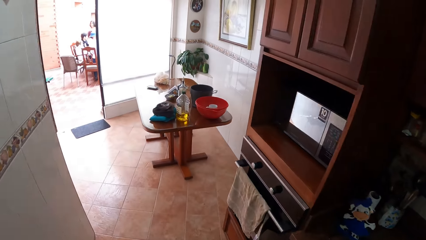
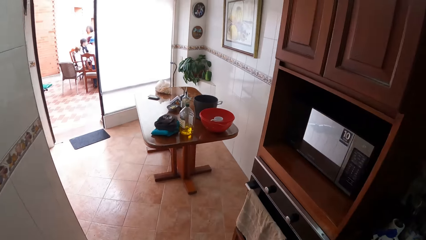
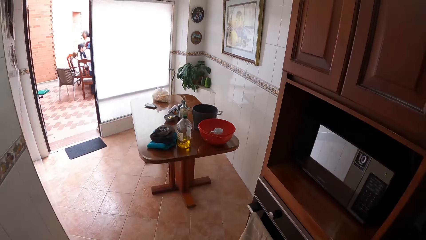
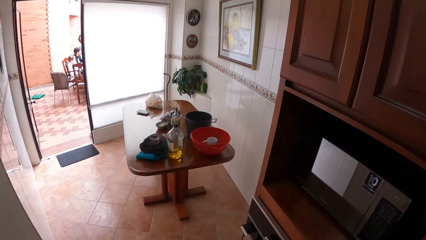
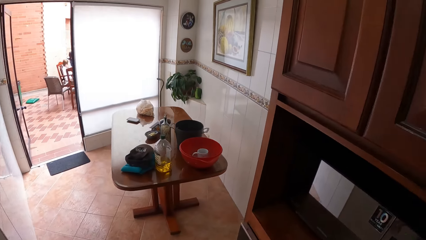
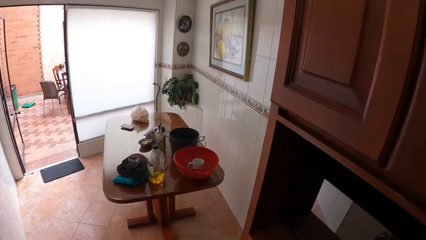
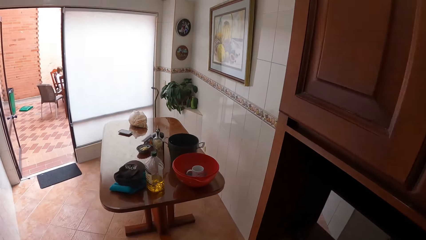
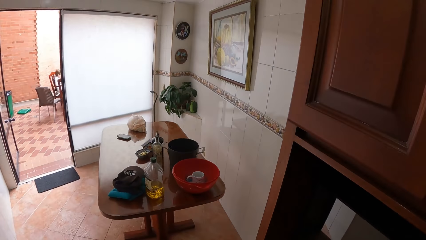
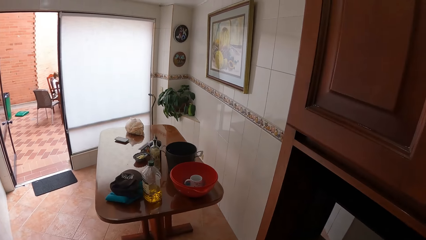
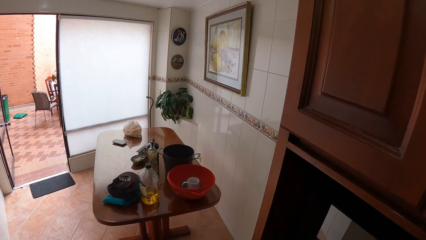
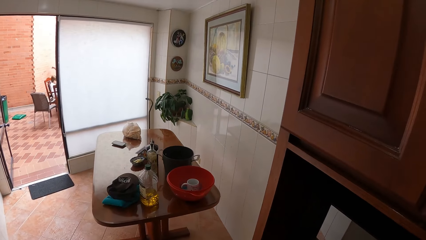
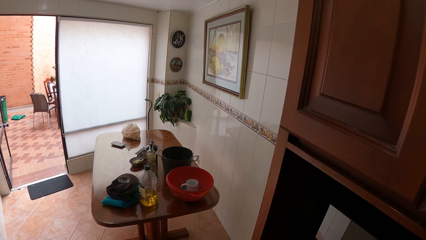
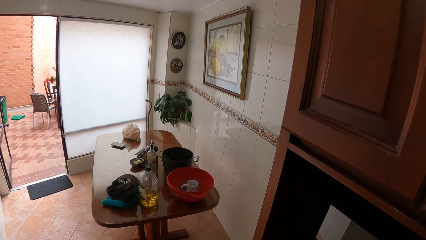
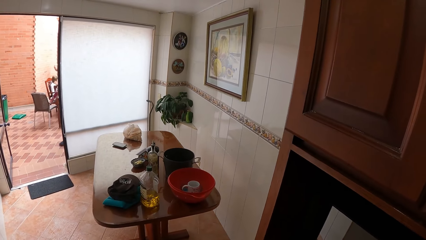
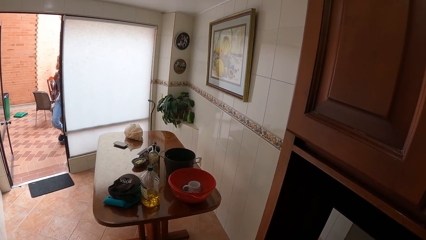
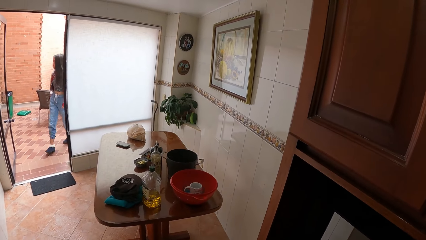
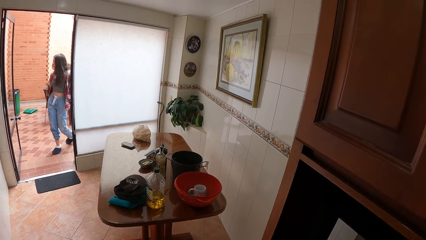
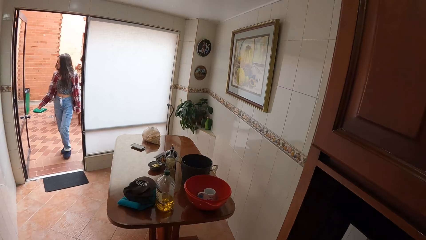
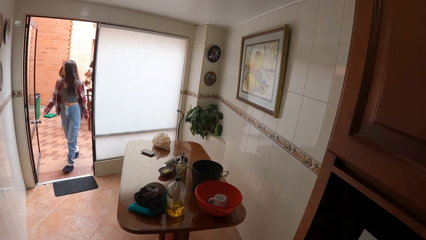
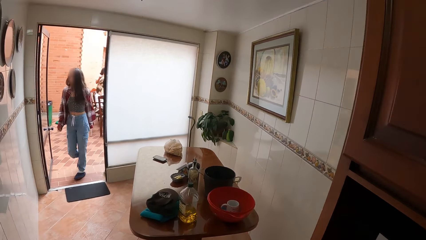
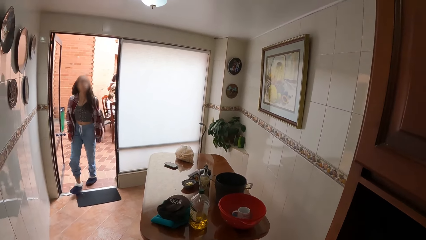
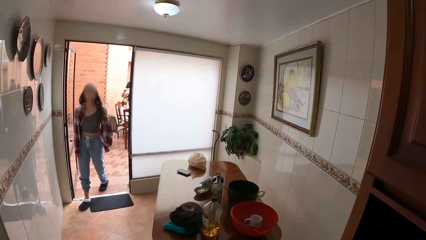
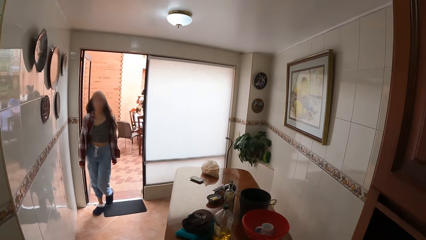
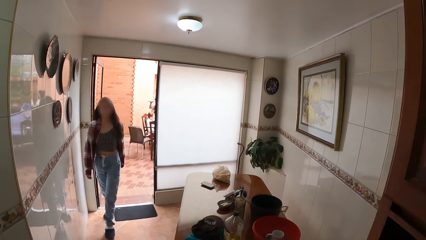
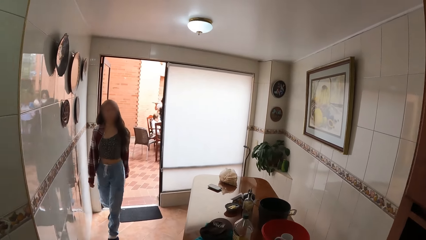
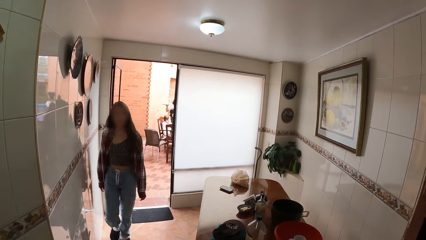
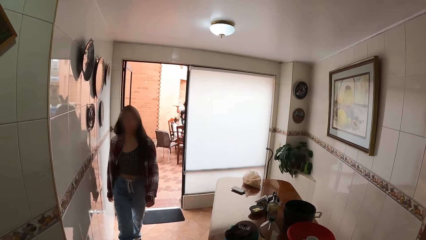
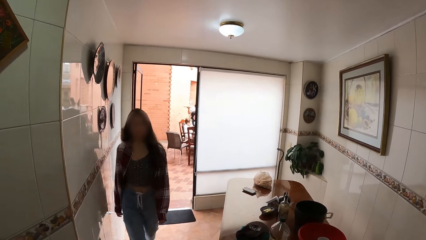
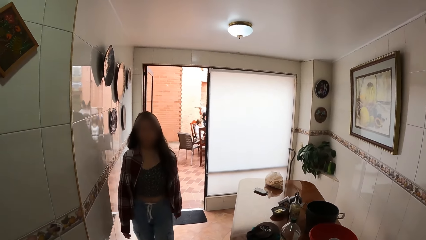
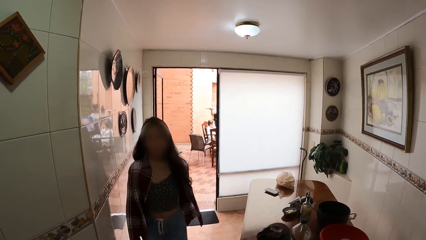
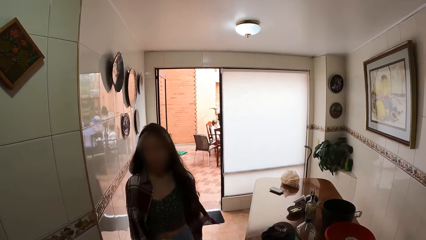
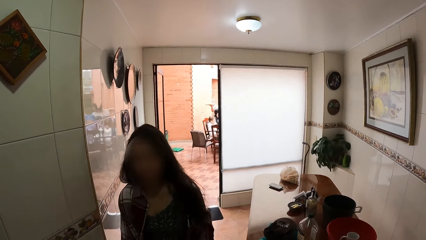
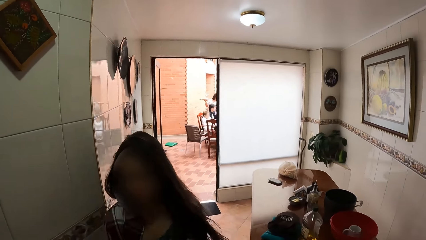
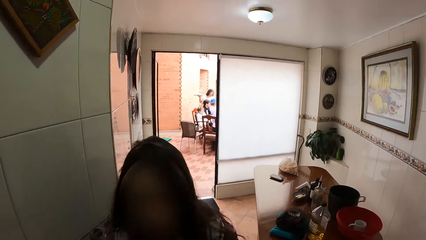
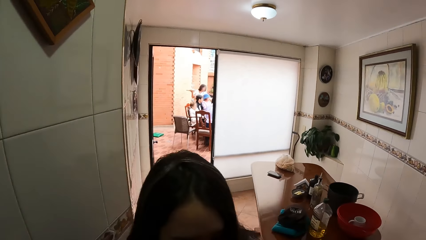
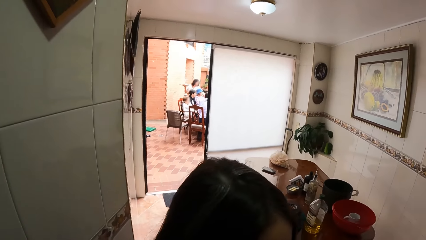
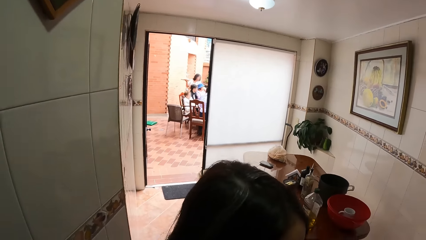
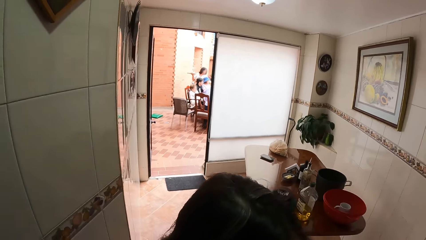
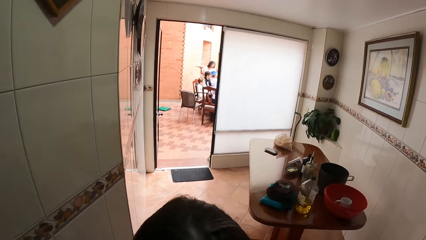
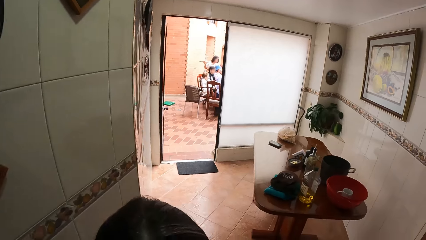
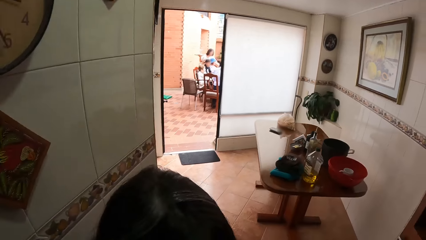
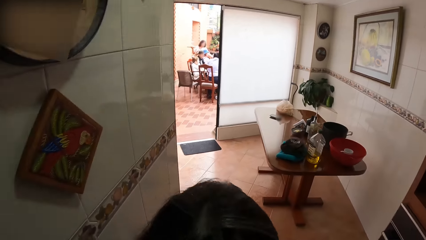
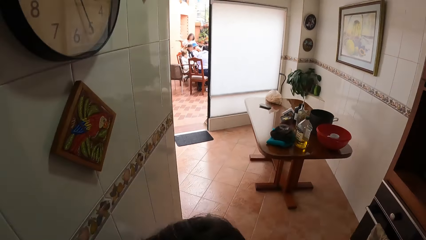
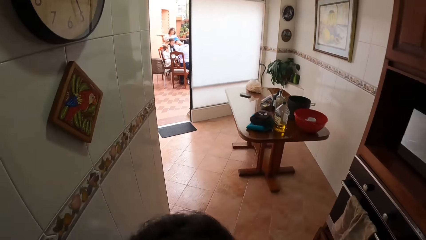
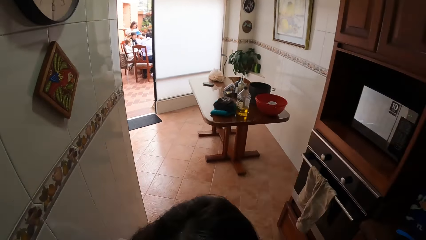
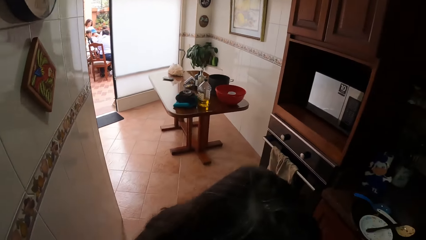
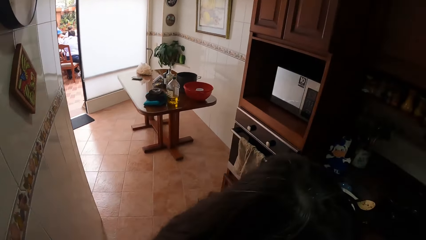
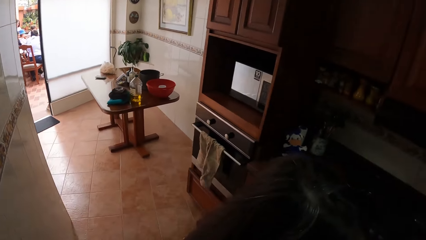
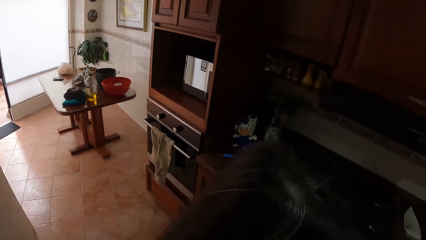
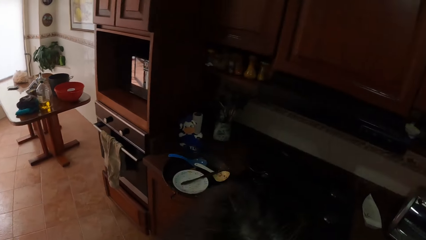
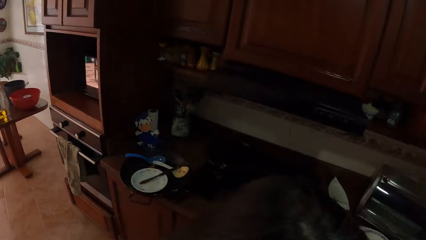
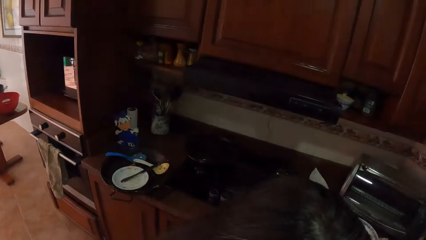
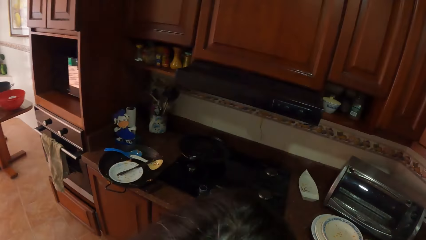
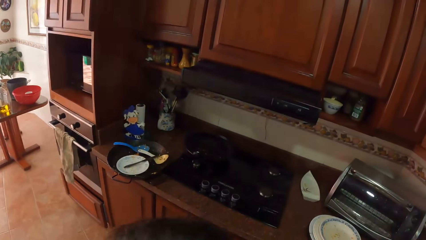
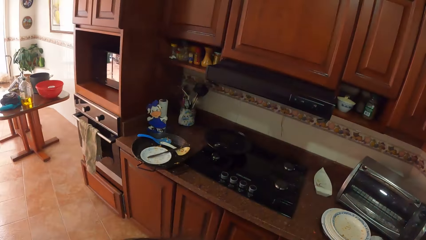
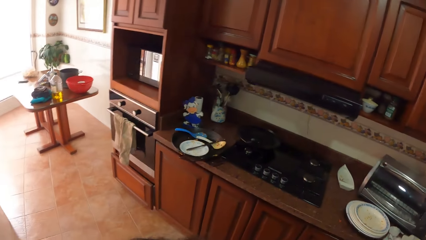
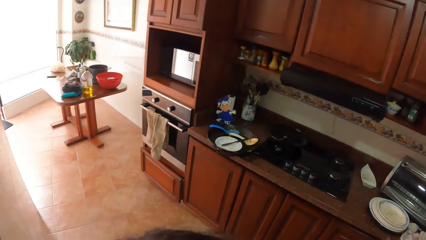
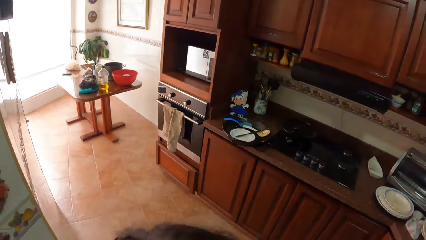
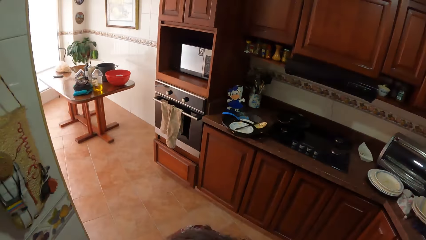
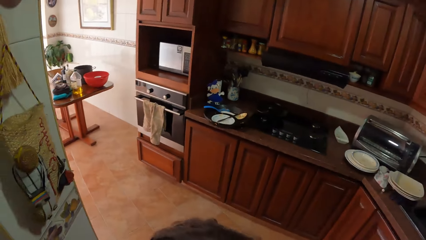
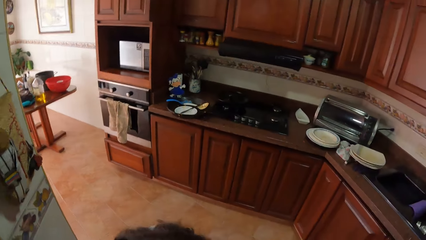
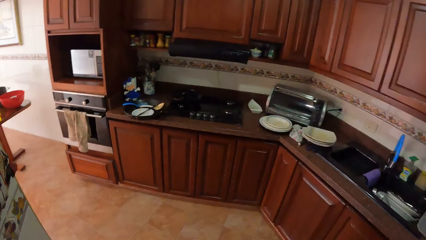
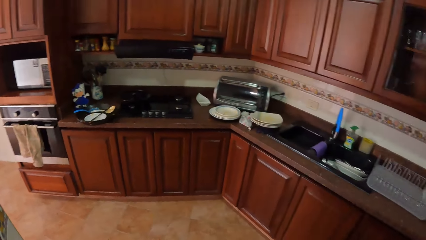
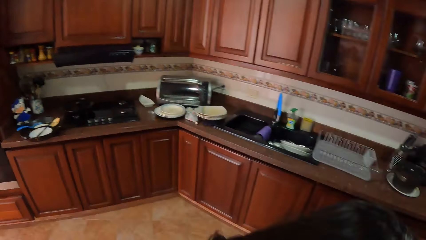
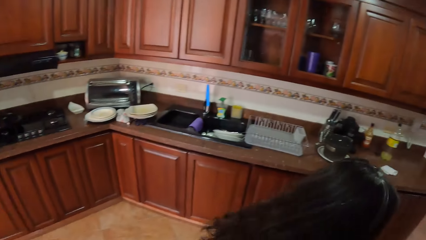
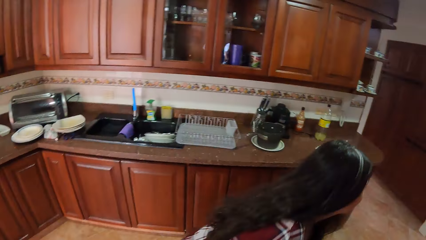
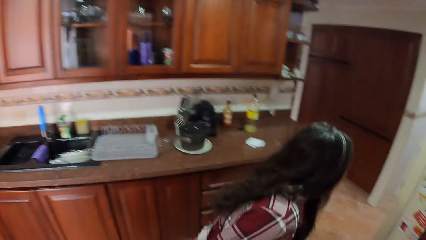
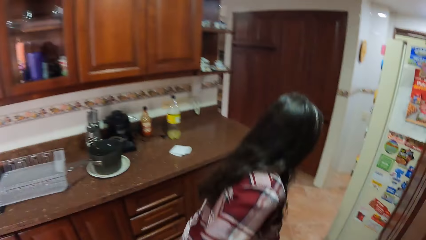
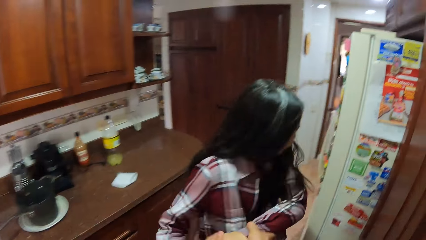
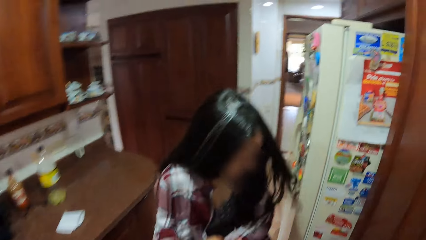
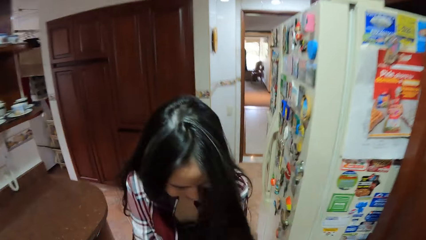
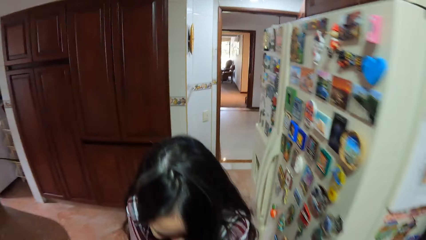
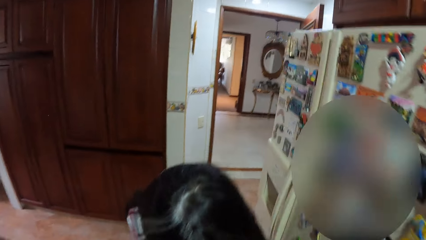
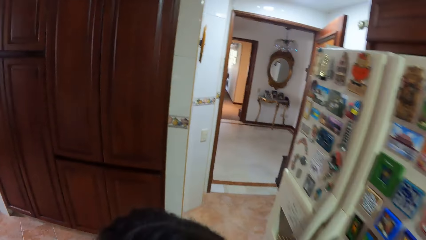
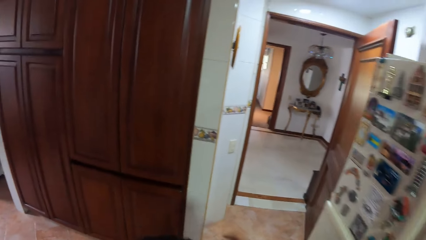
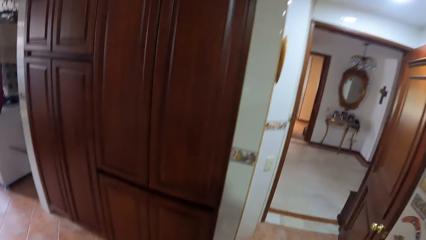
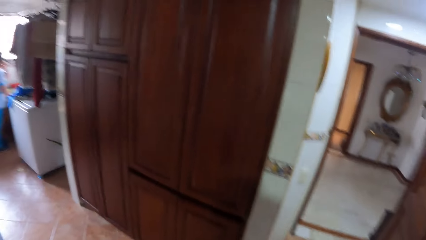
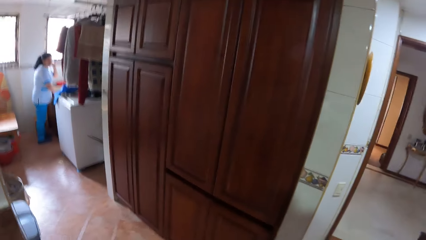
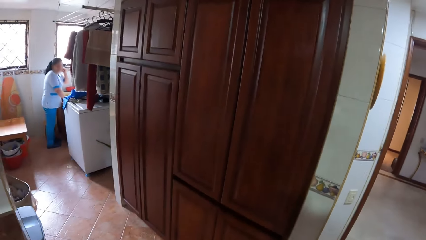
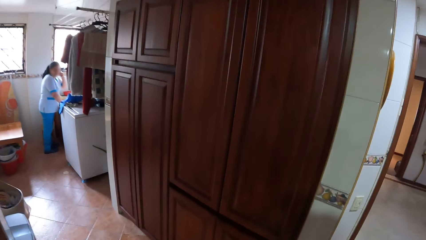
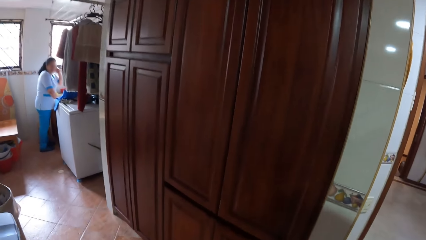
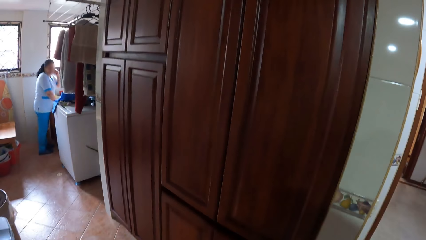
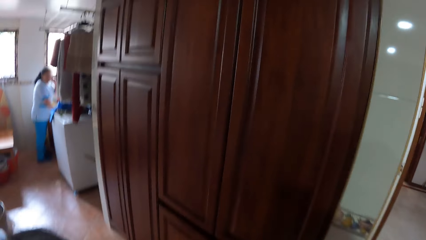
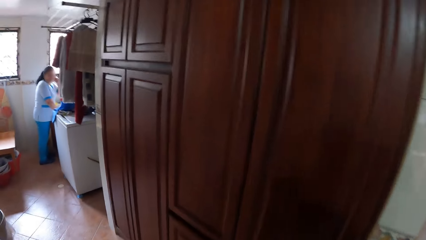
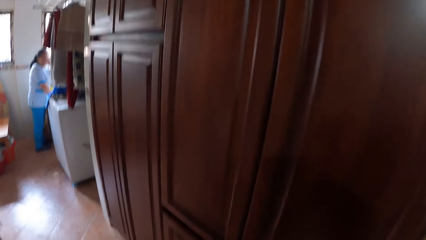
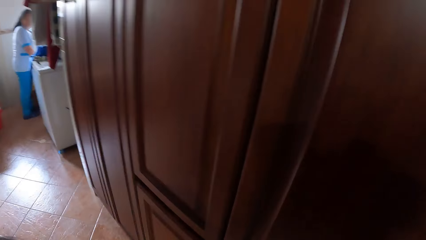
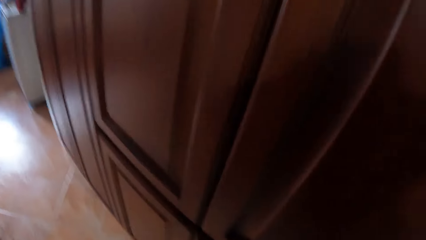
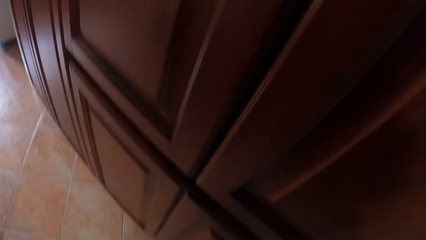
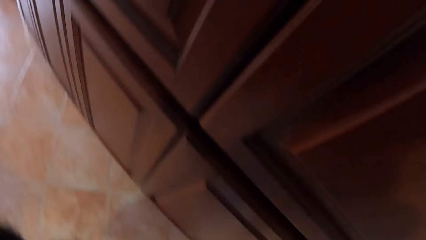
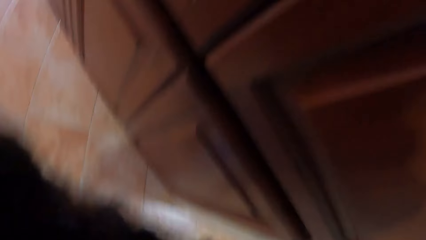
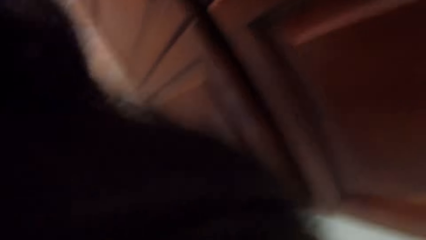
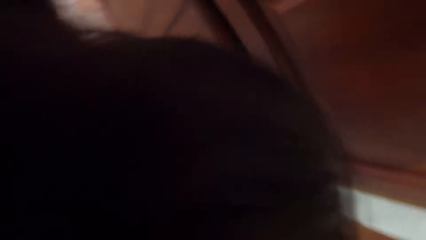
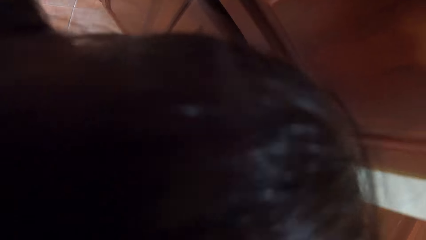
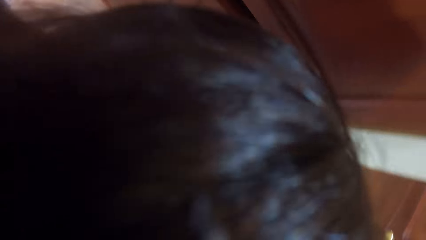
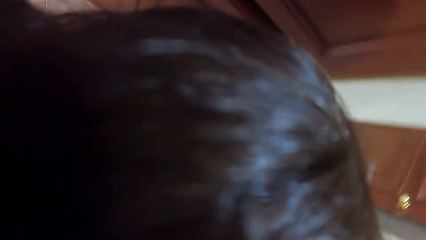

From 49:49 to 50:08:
The camera wearer walks in the kitchen. A woman walks into the kitchen. The camera wearer dialogues with the woman. They play with the woman.
